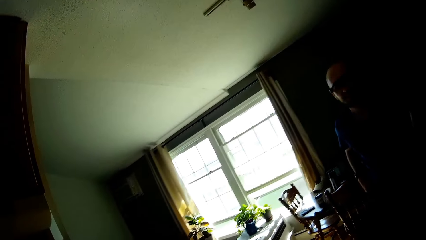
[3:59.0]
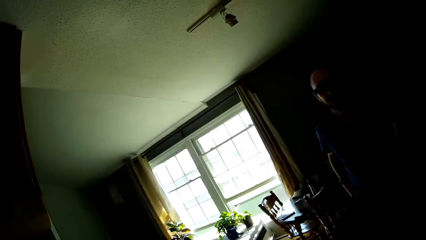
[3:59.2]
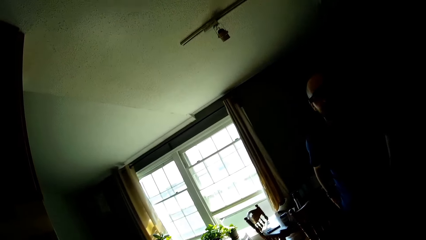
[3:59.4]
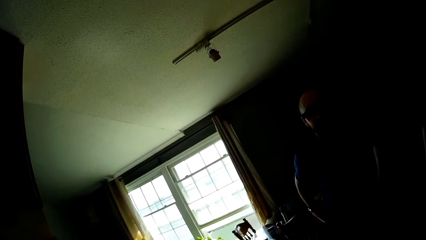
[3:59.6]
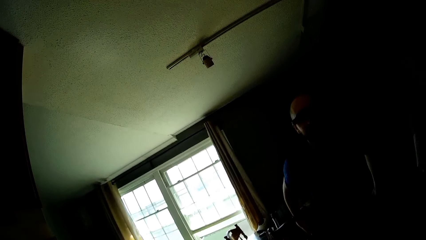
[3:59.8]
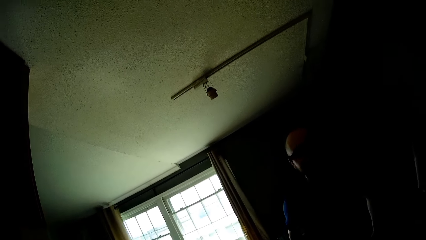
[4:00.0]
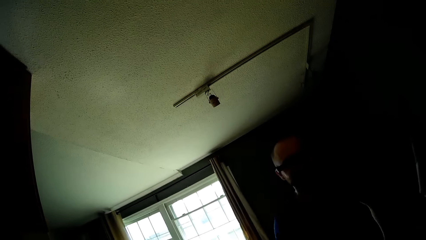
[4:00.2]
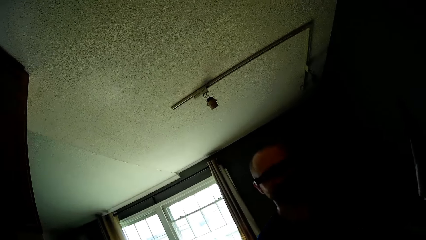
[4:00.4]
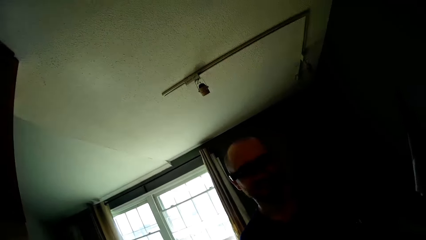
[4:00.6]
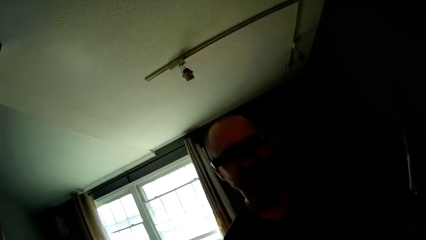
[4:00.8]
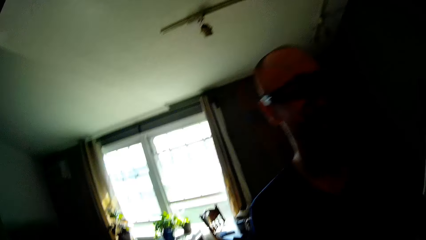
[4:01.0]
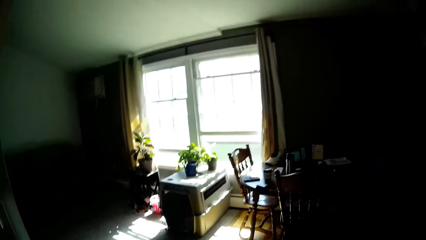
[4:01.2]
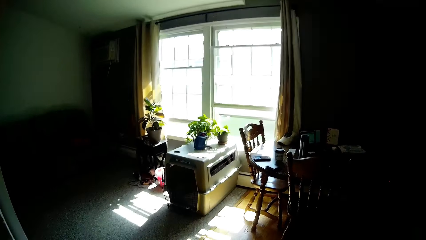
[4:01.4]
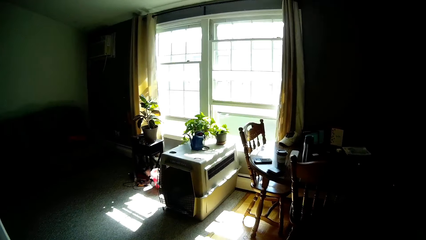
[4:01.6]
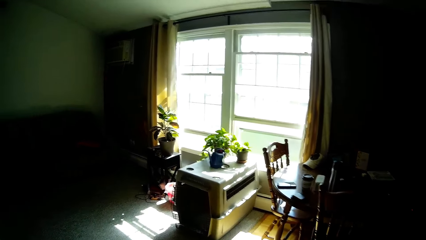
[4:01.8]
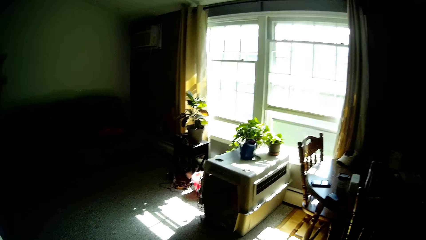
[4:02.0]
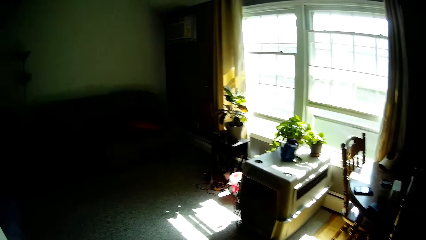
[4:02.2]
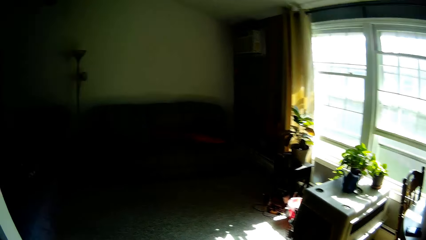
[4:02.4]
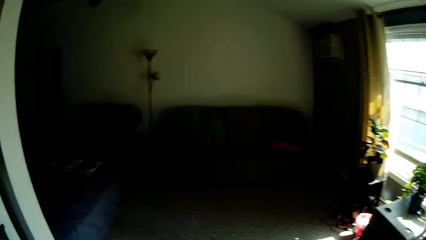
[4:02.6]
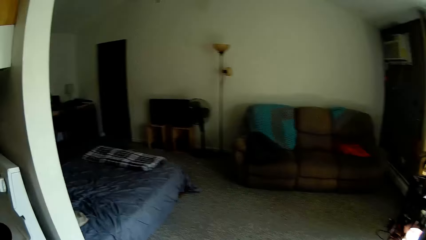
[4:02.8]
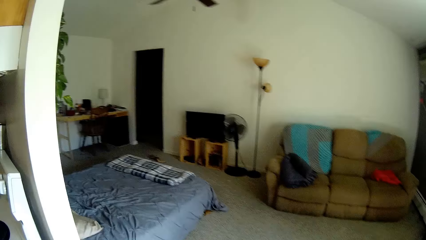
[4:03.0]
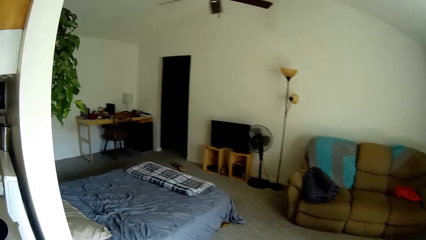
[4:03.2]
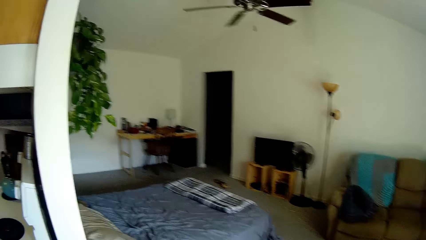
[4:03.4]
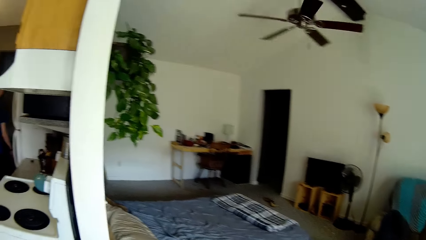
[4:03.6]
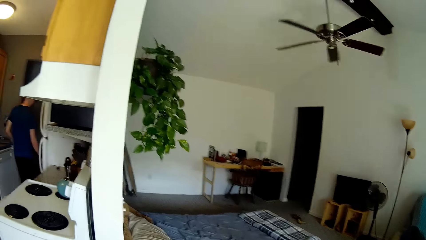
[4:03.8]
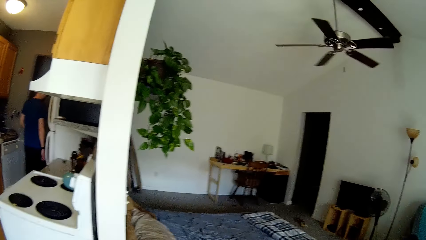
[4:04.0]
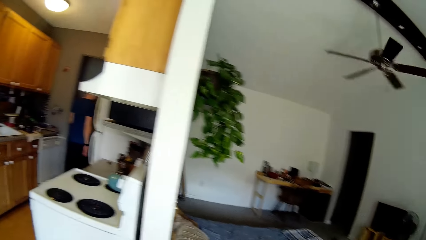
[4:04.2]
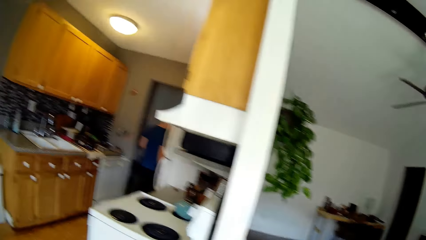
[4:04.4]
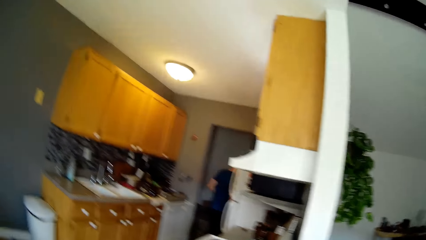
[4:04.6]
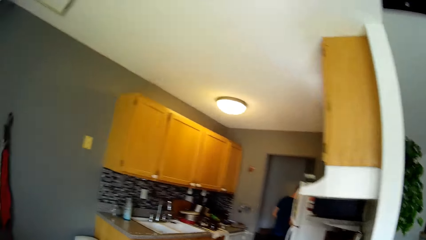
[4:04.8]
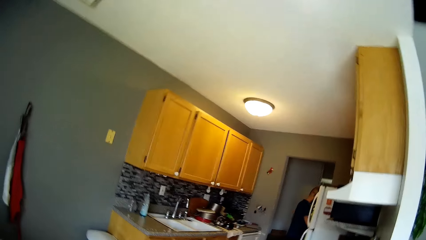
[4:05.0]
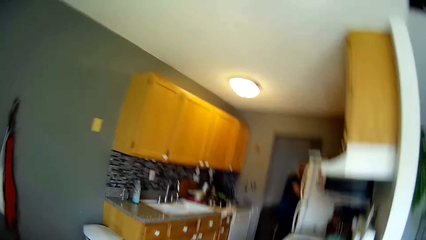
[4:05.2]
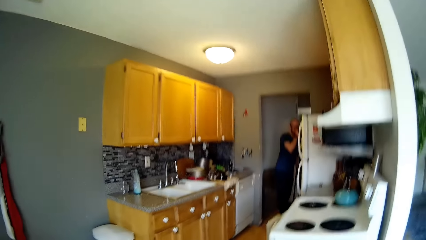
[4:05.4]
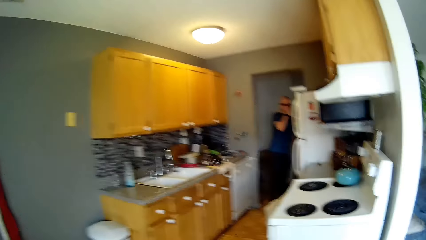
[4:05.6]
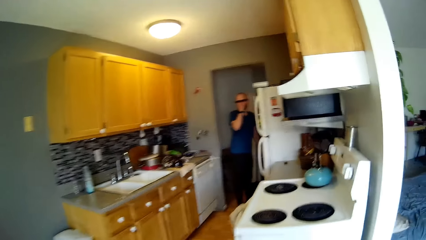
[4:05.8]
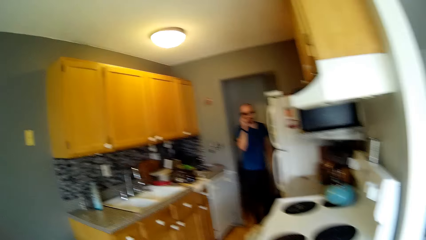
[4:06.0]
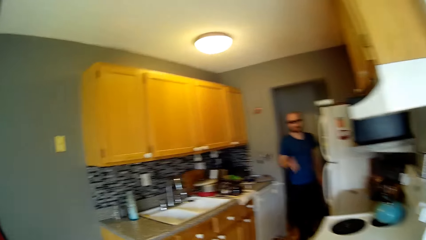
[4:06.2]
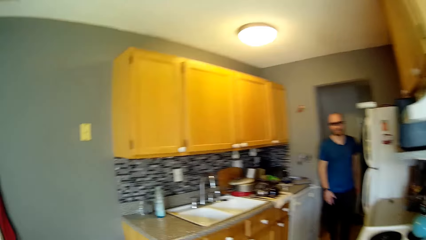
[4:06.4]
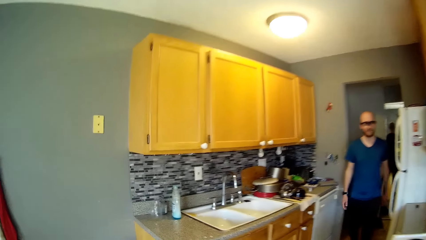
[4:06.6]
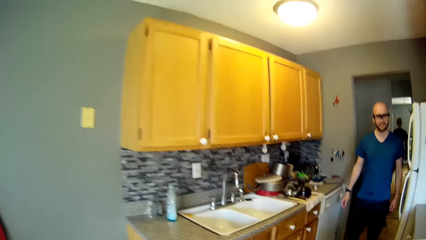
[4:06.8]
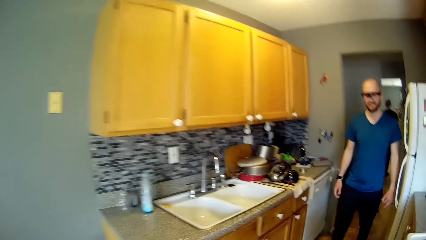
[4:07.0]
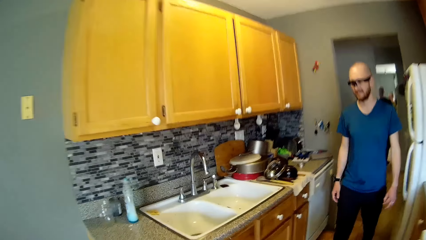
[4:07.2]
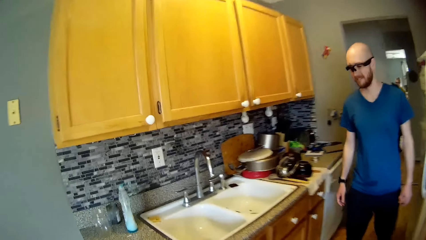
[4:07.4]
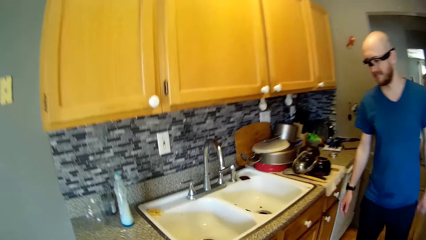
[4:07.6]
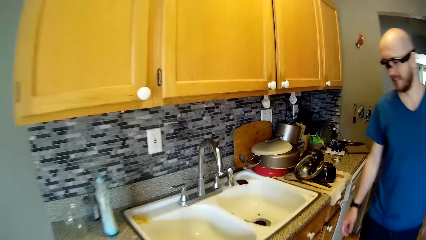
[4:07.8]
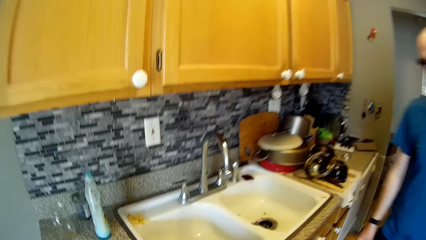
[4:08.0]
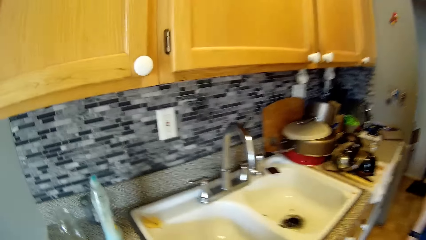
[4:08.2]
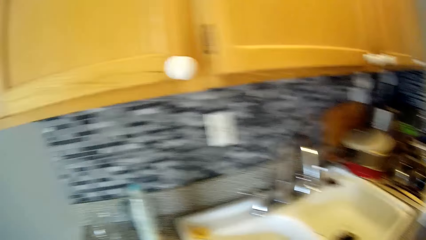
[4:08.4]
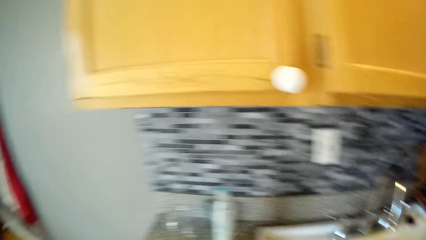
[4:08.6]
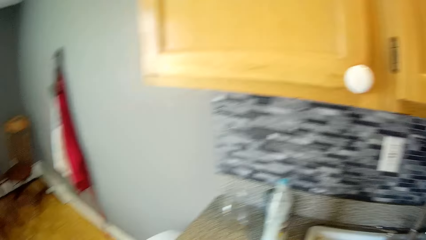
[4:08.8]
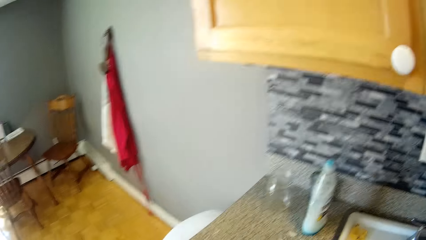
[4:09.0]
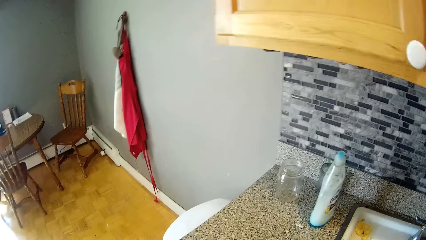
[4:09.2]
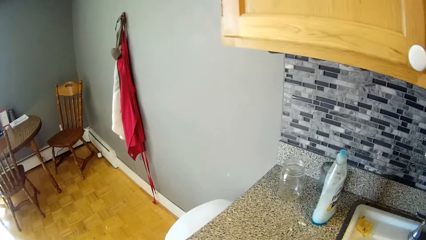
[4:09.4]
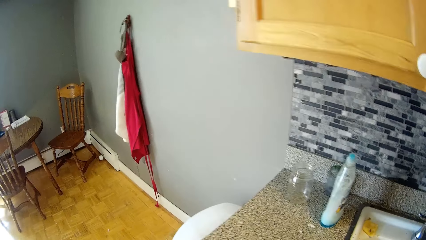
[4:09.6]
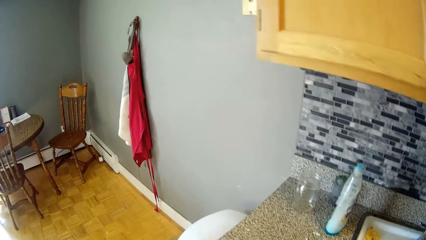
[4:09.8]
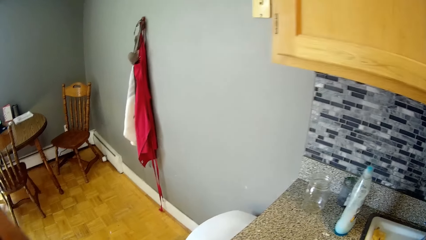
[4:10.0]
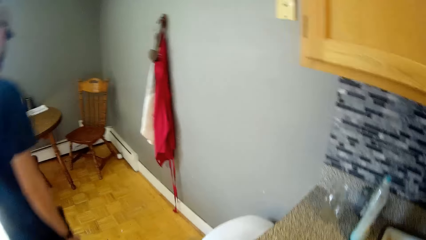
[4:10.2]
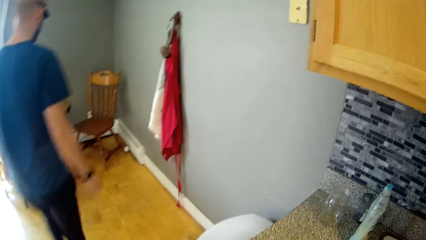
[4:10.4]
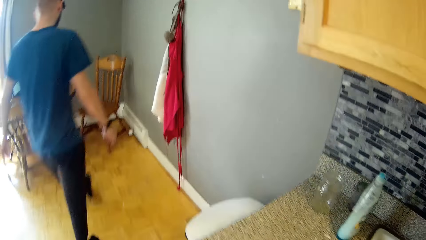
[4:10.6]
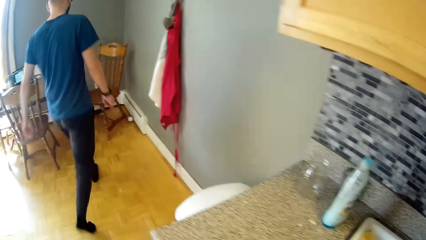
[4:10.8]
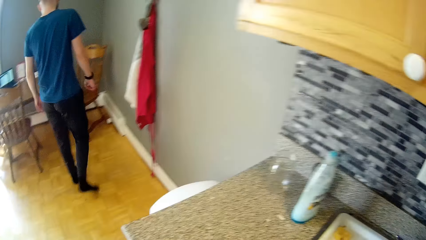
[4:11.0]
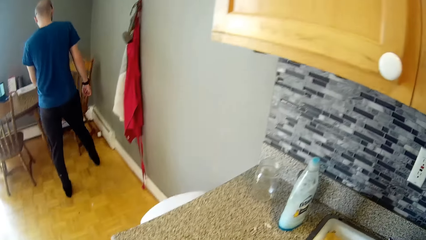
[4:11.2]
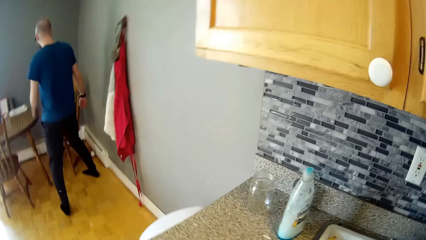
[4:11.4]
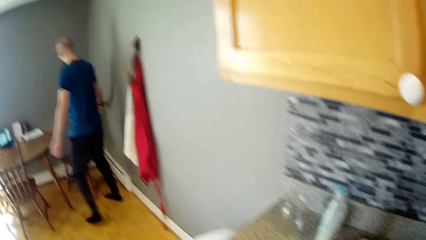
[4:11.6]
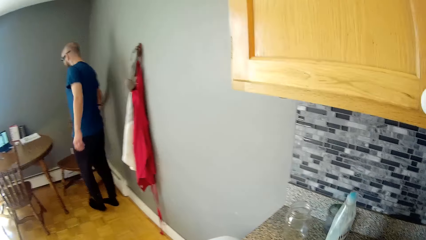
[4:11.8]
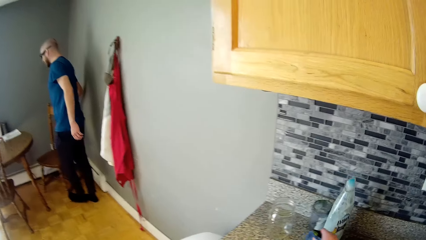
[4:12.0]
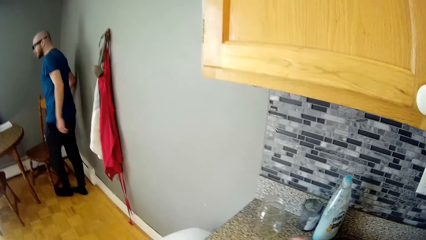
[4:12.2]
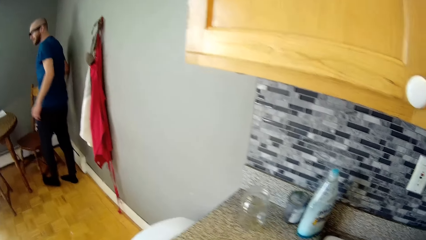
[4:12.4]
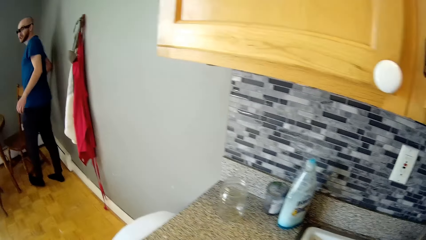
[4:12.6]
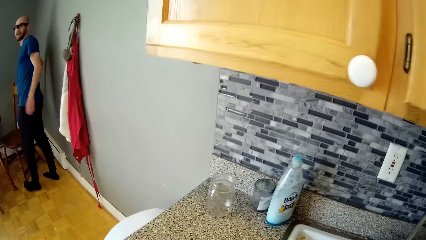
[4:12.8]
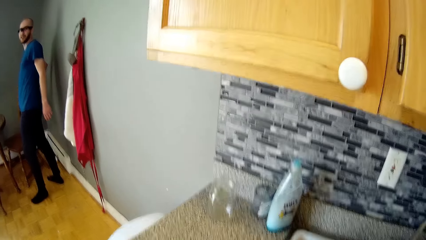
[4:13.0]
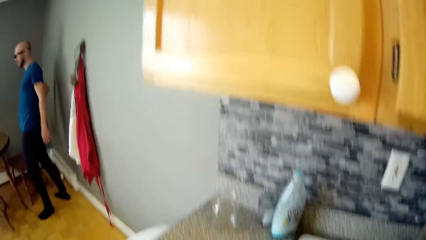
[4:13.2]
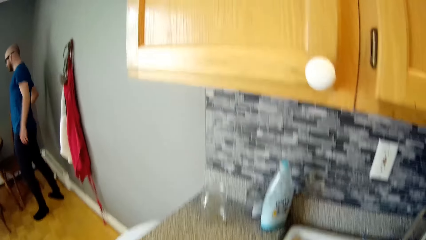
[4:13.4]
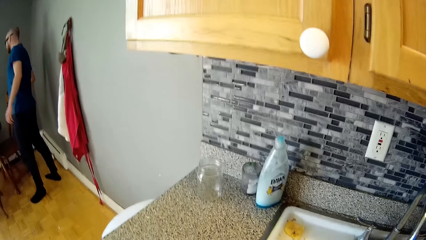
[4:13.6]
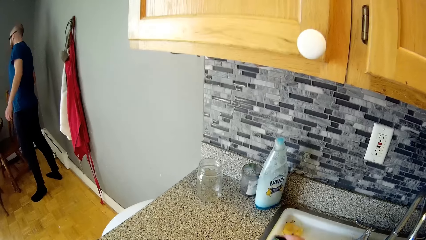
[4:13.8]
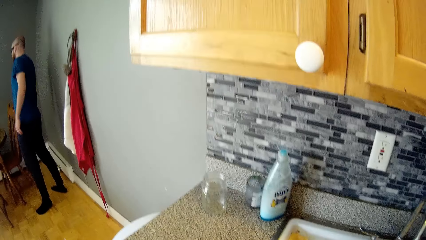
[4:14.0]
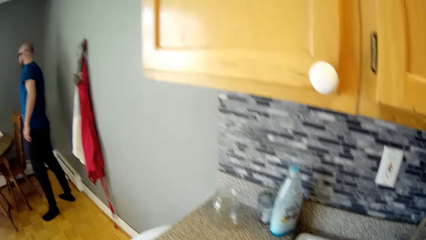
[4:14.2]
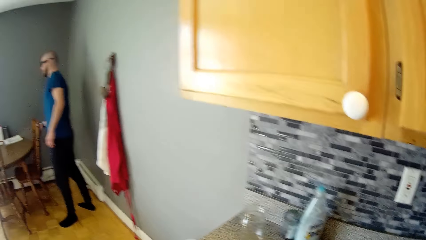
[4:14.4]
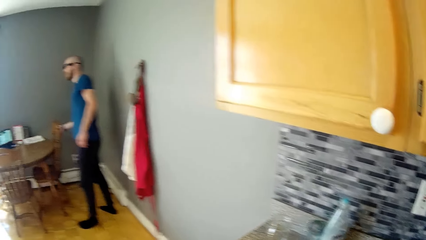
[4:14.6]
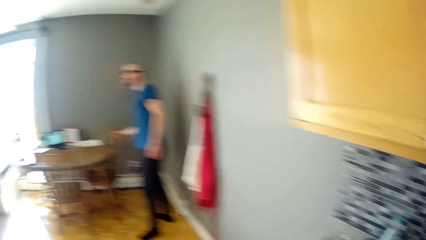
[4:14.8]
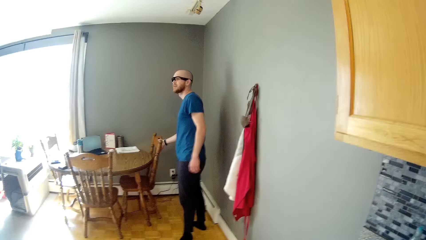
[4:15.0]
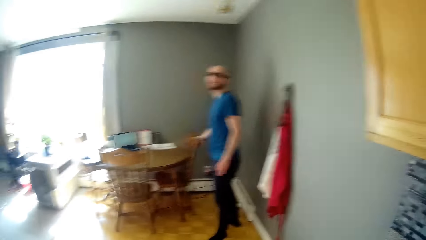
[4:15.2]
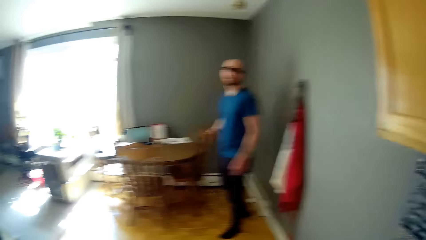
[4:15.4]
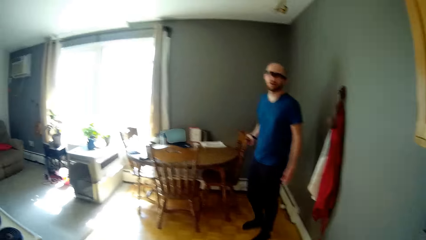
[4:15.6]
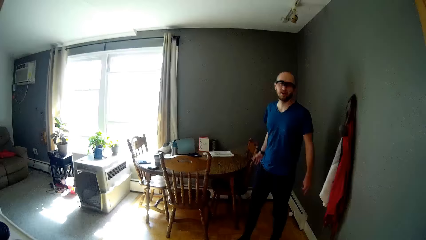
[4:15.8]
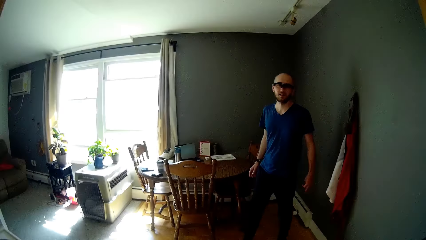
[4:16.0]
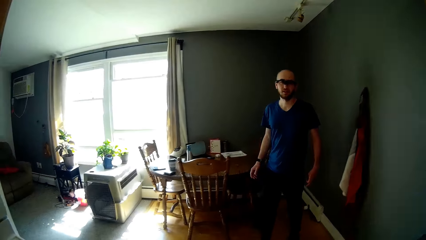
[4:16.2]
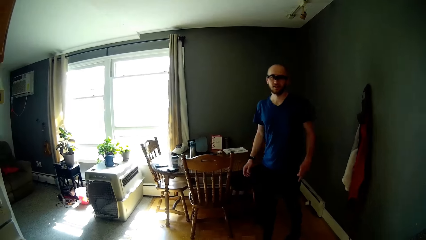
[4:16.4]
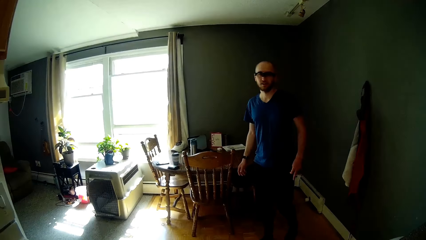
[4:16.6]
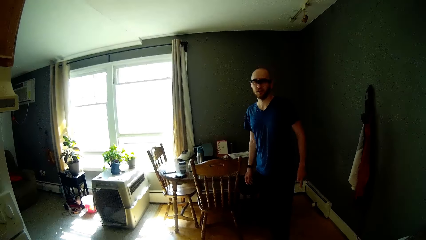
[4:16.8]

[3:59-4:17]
The camera wearer moves around. The man walks towards the camera wearer. The camera wearer walks towards a sitting room in the apartment. The man touches his face with his right hand. The man moves around the kitchen. The camera wearer converses with the man. They walk towards the kitchen sink. The man walks to the dining and adjusts a chair in the dining with his right hand. The man talks to the camera wearer. The man pushes the chair. The camera wearer speaks to the man.
